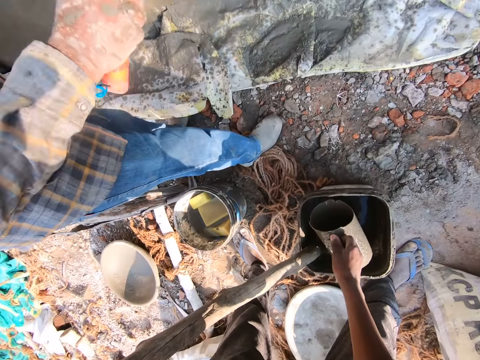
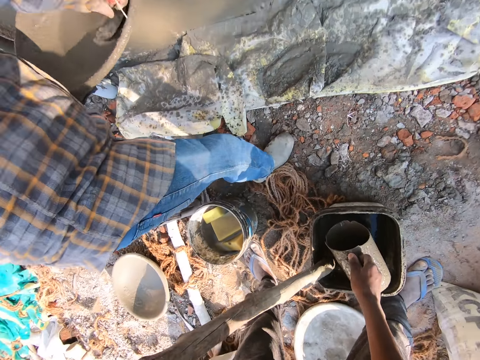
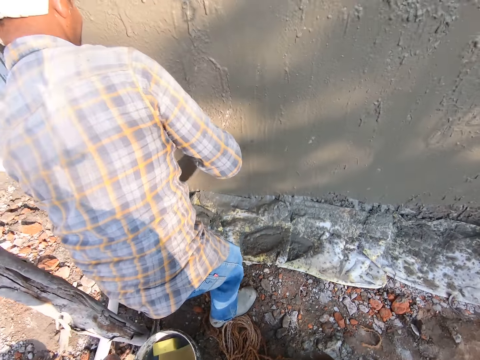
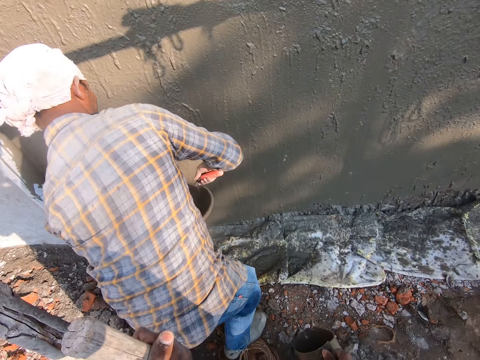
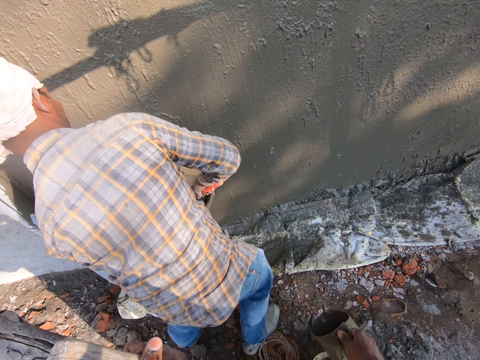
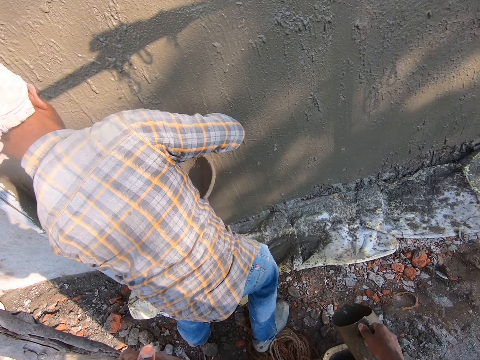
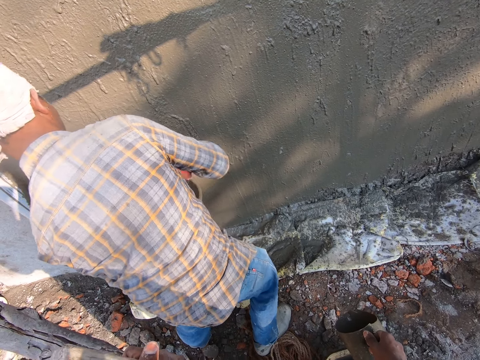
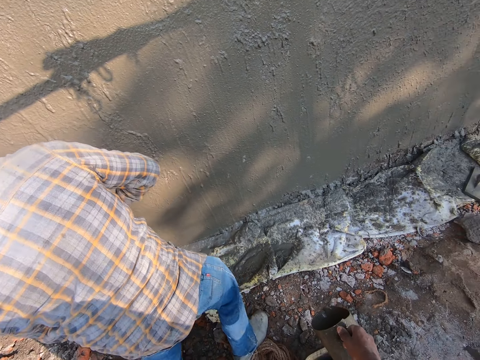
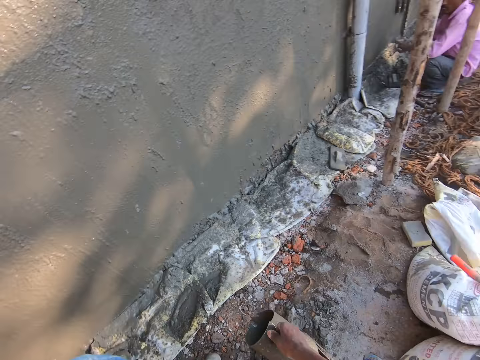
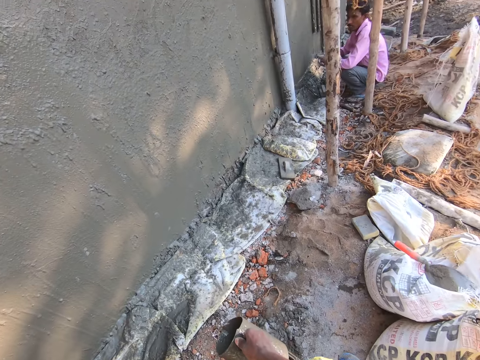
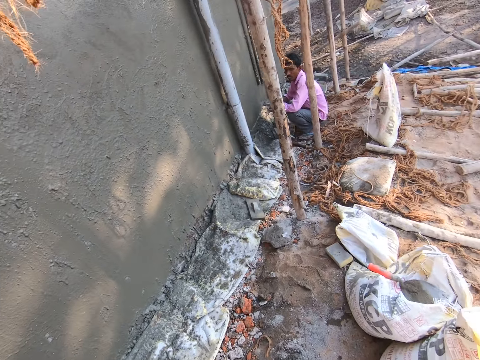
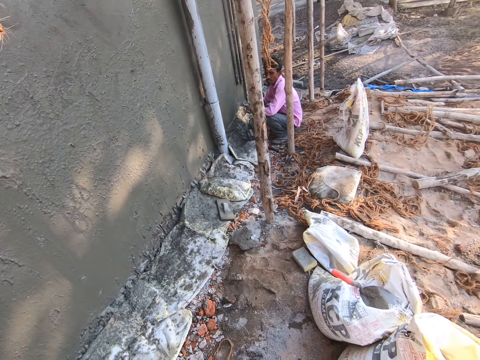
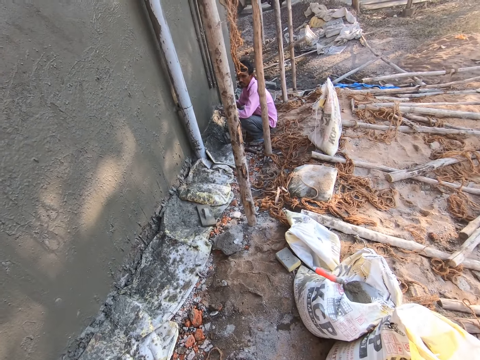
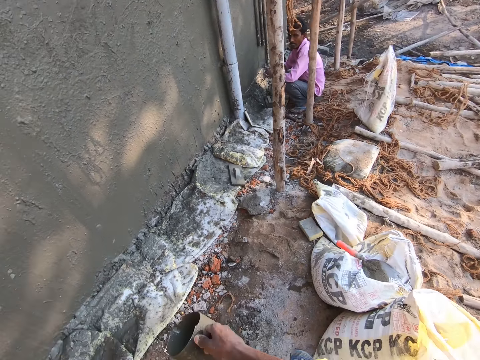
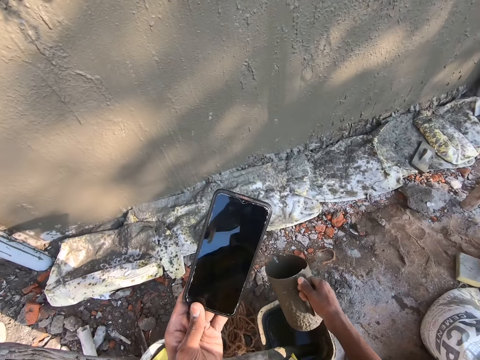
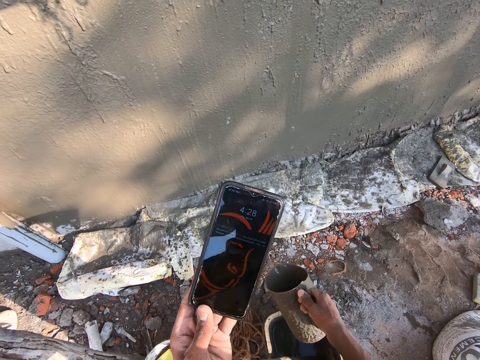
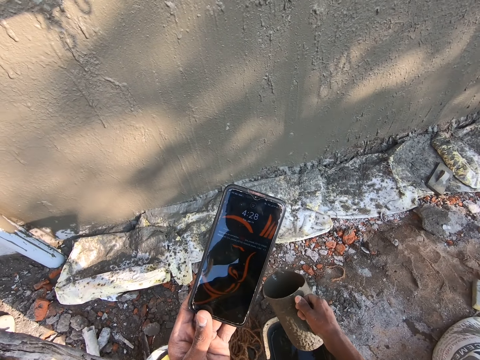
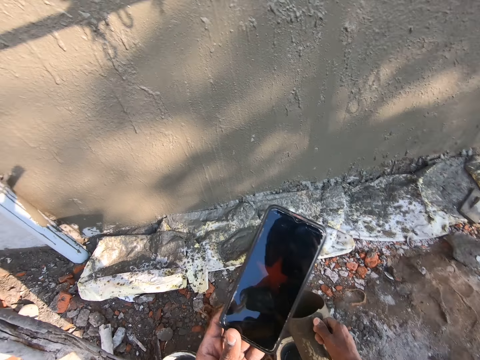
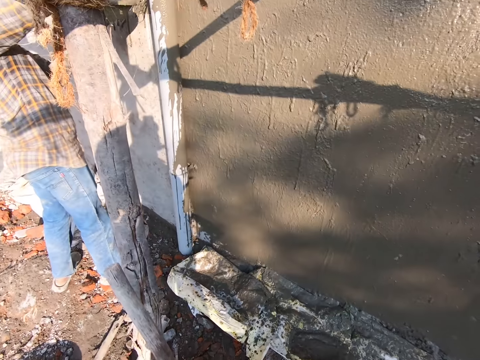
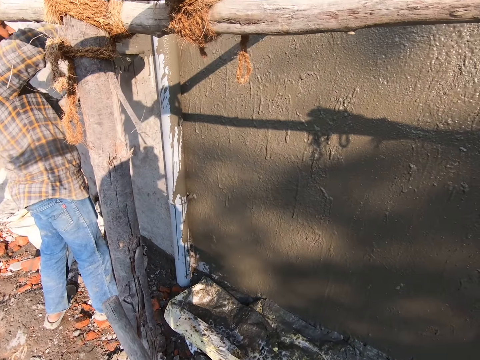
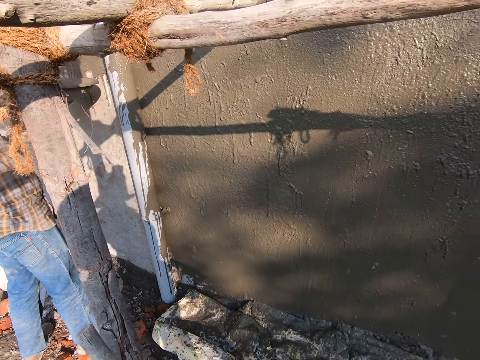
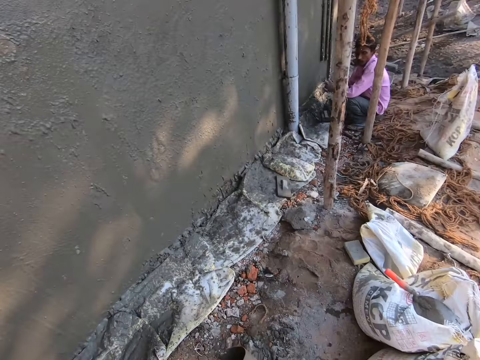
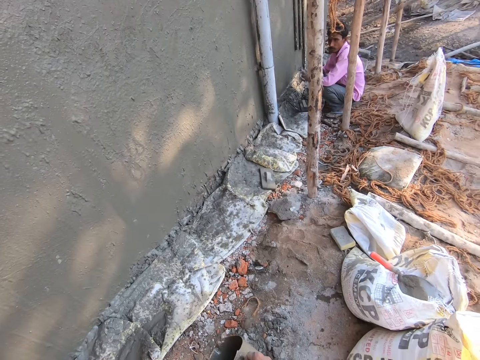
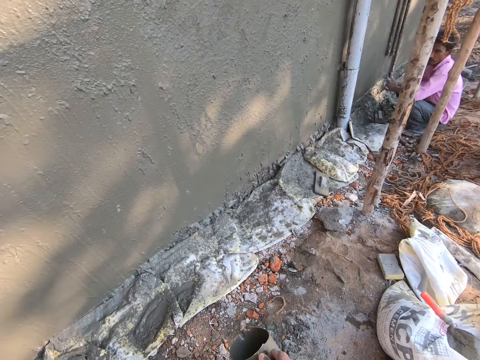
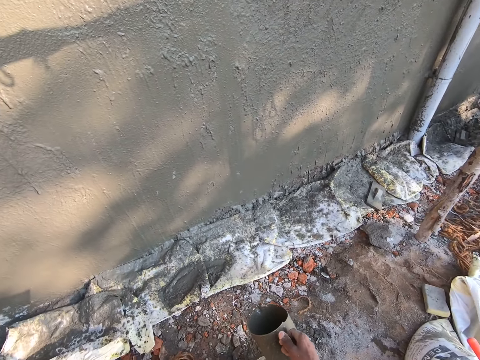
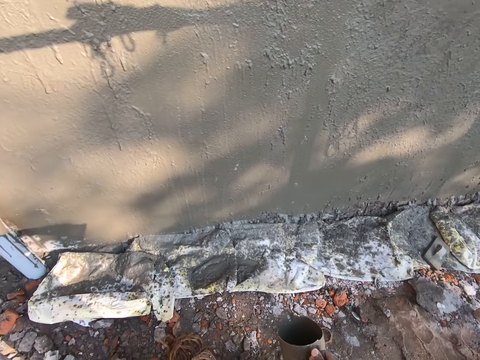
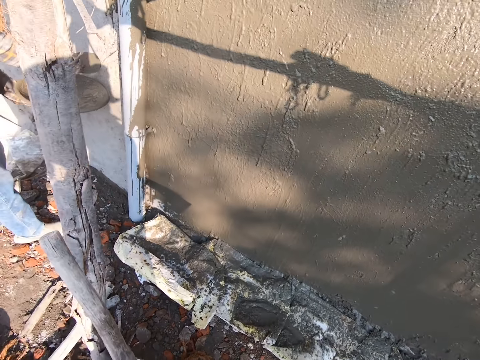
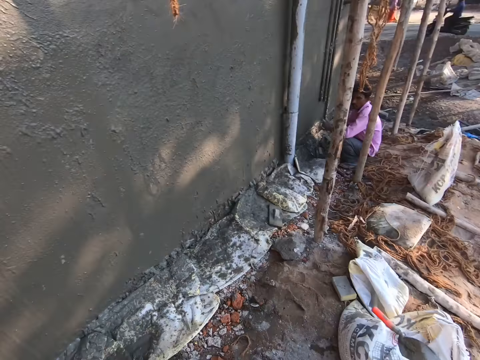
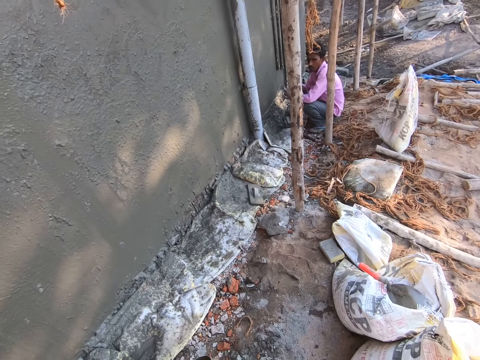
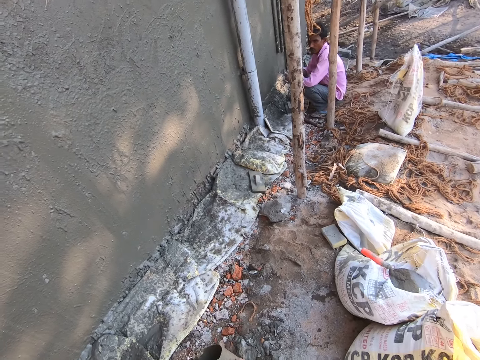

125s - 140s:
A man pours cement on the wall. The man applies the mortar on the wall with the trowel. The camera wearer converses with another man. They stare at the phone. The first man pours the cement on the wall. The camera wearer converses with the first man and the other man.

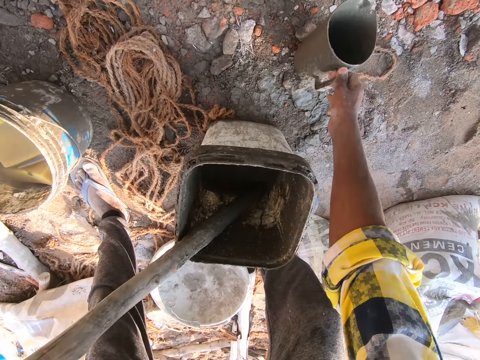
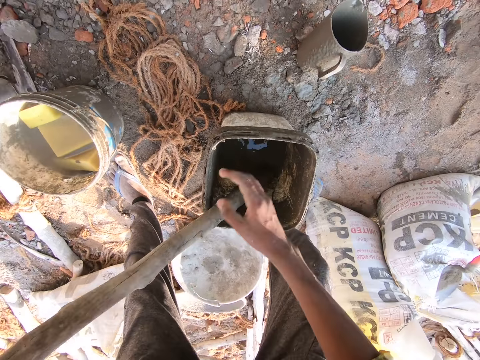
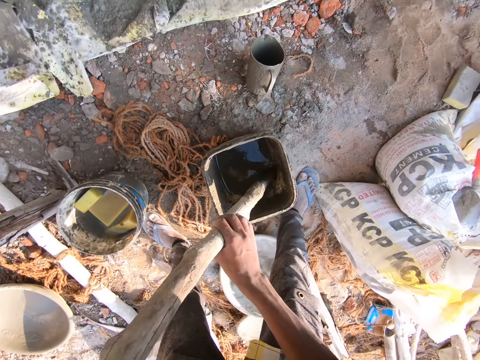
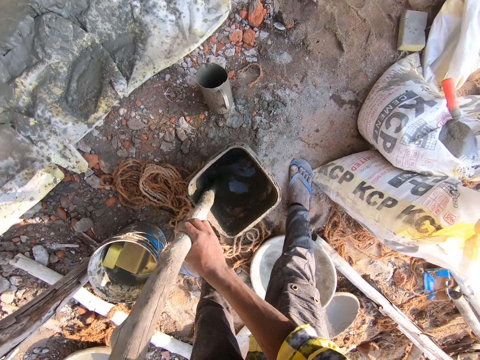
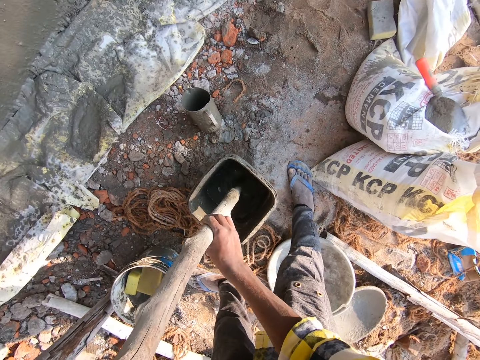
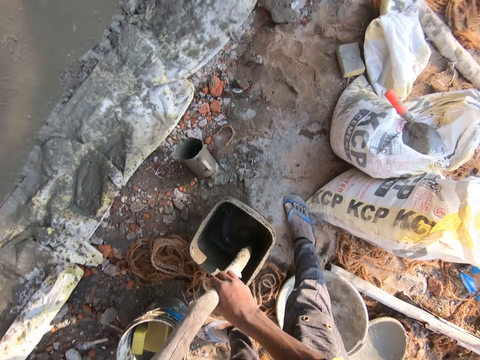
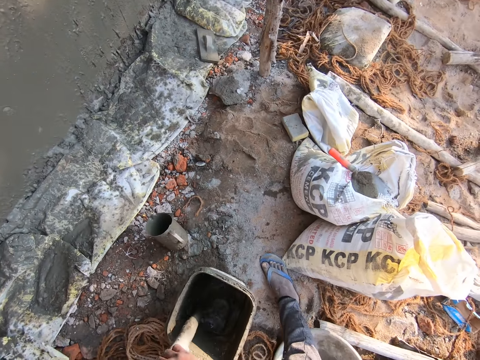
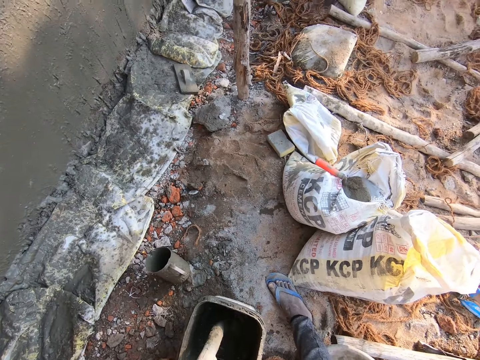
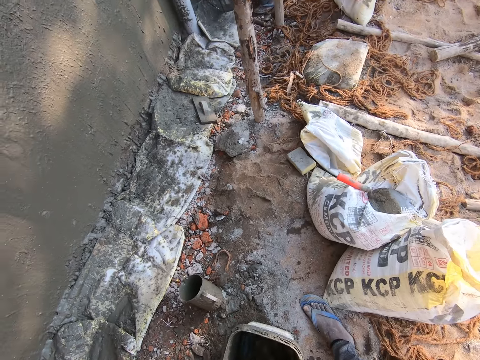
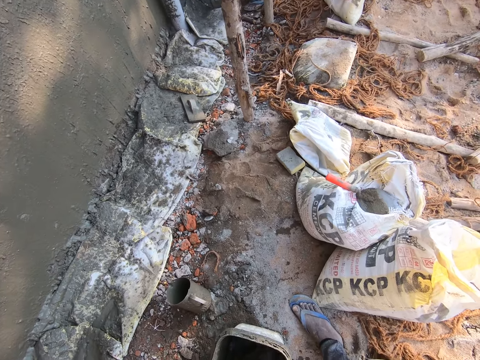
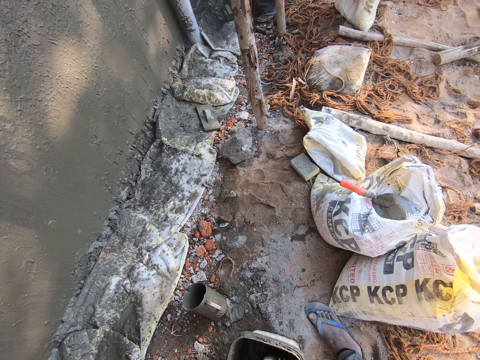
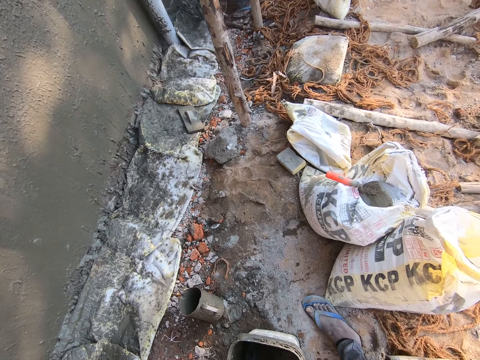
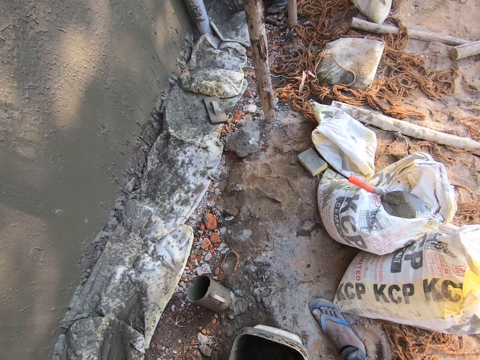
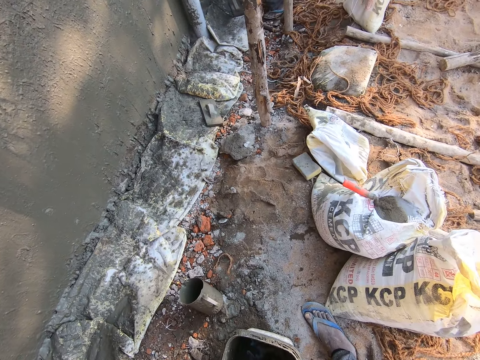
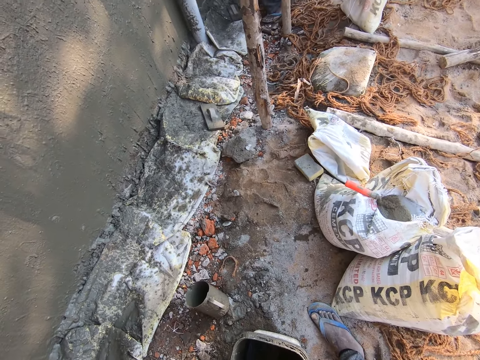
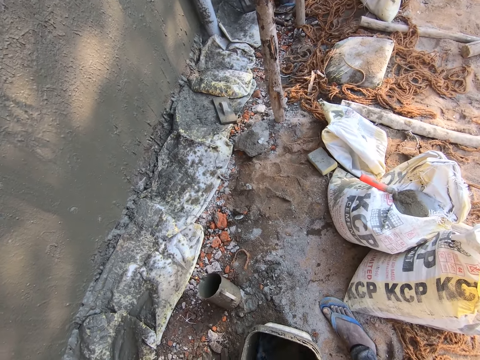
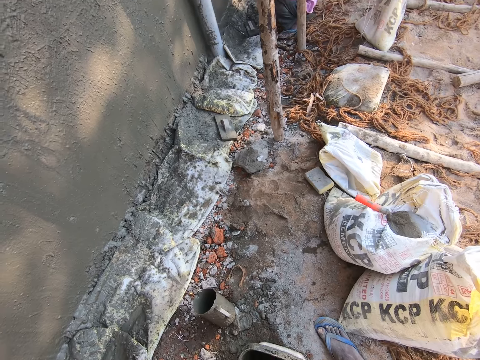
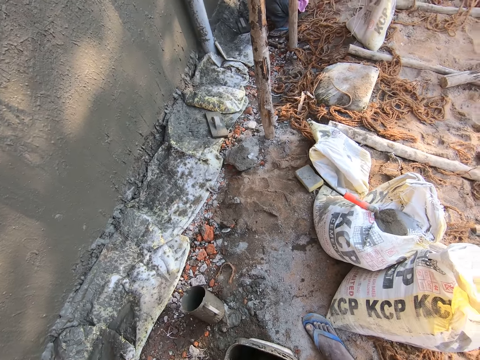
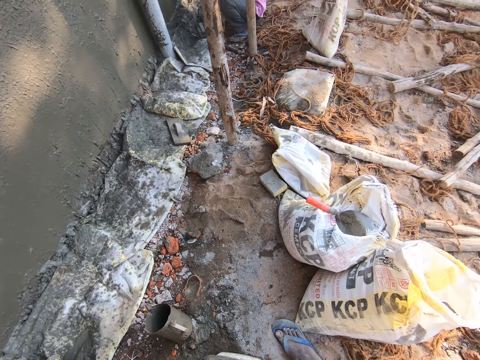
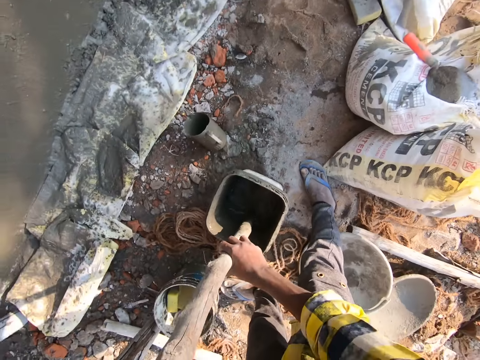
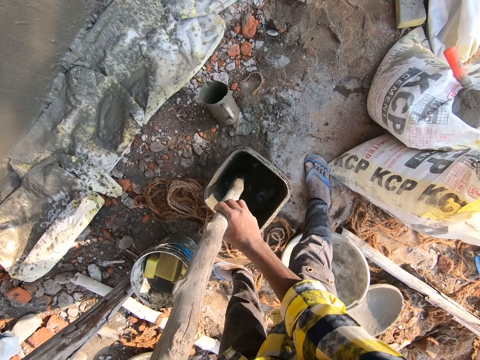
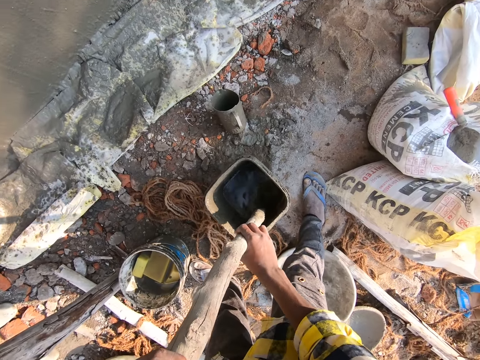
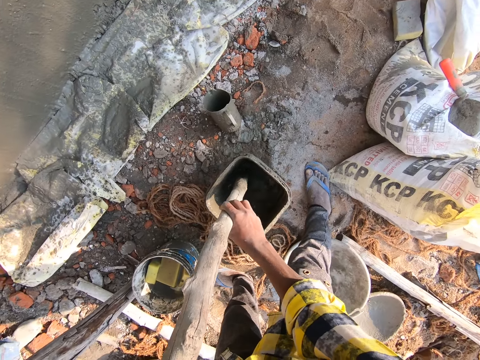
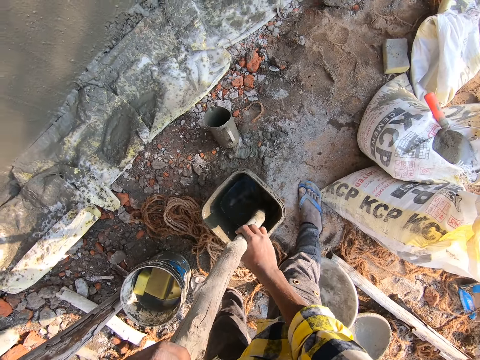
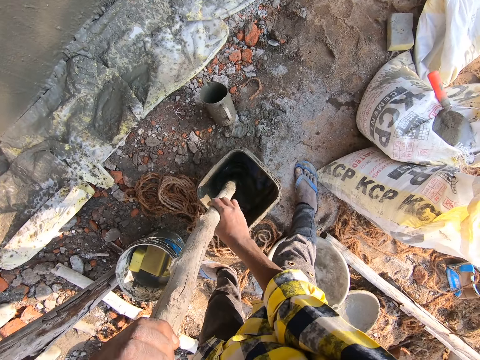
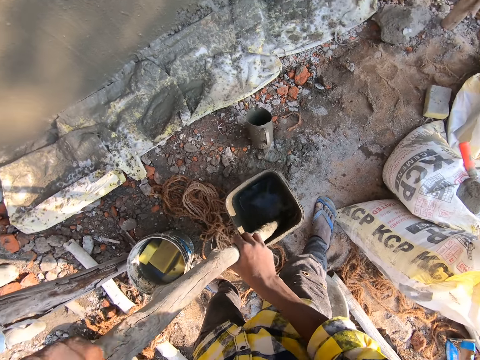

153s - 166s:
The camera wearer places the jug on the ground. They hold wood and stir the mortar with the piece of wood. They converse with a man.
